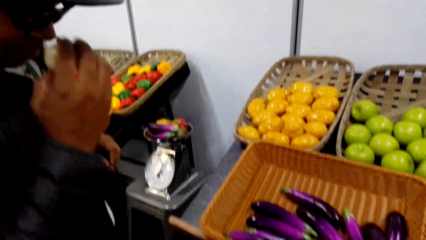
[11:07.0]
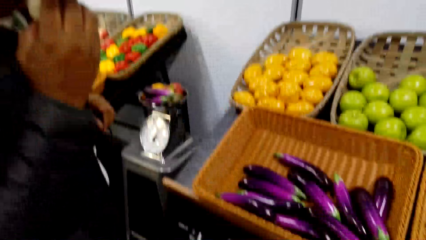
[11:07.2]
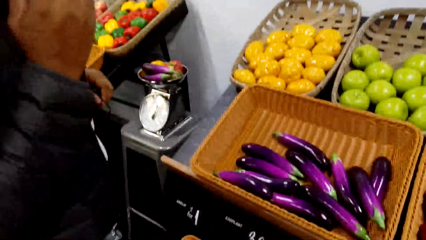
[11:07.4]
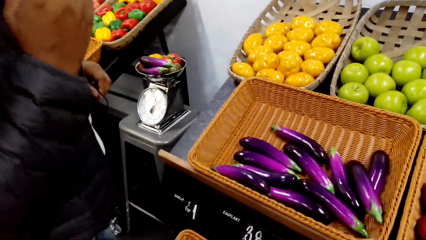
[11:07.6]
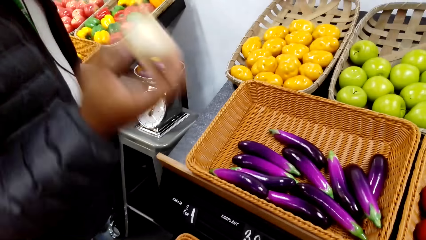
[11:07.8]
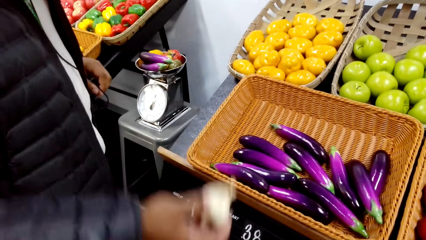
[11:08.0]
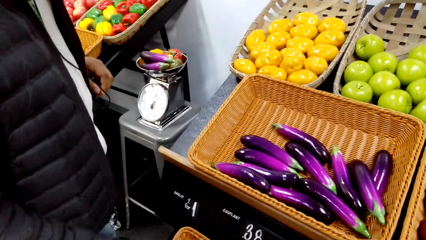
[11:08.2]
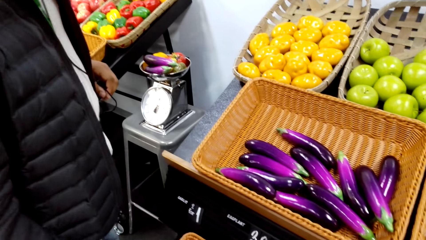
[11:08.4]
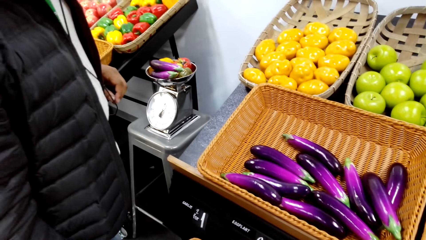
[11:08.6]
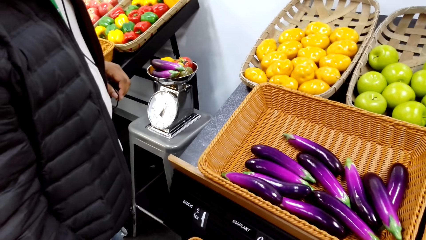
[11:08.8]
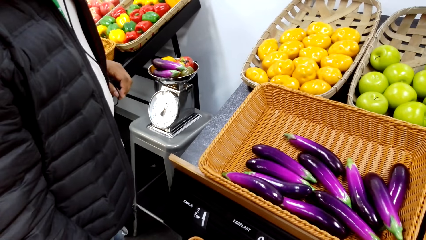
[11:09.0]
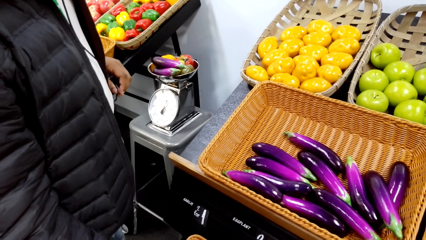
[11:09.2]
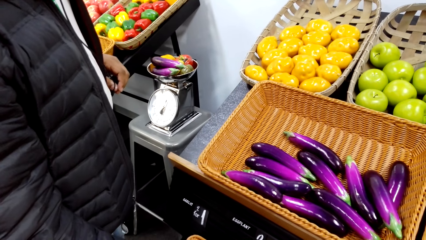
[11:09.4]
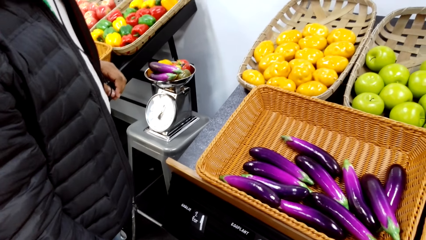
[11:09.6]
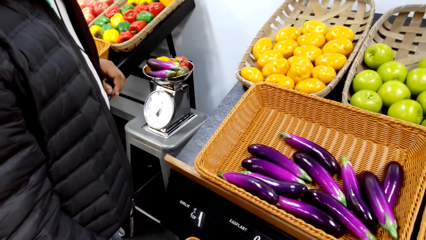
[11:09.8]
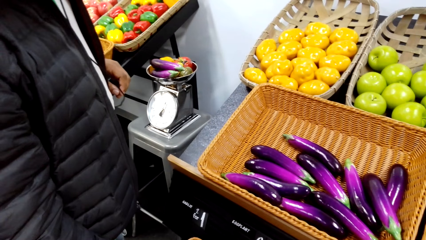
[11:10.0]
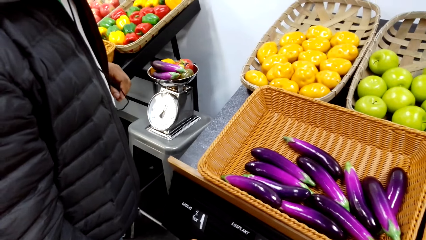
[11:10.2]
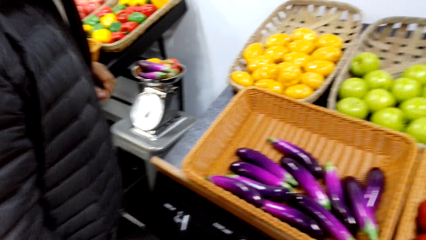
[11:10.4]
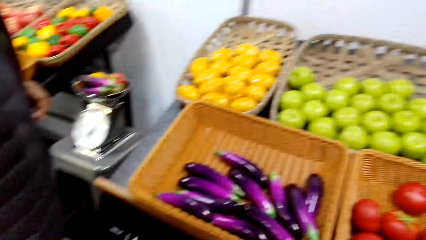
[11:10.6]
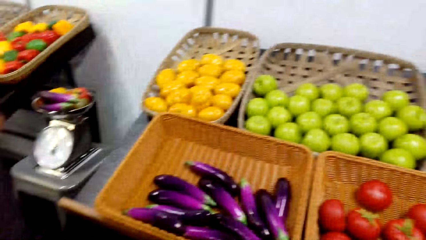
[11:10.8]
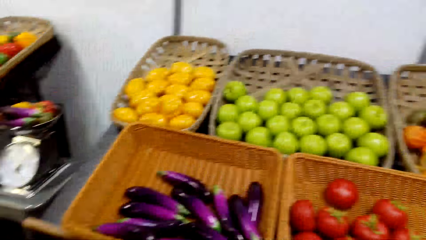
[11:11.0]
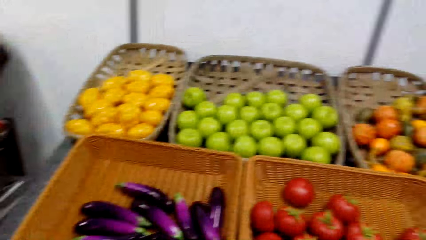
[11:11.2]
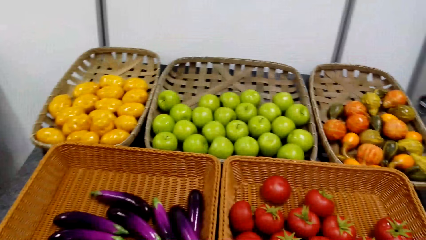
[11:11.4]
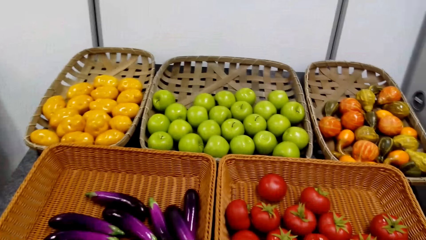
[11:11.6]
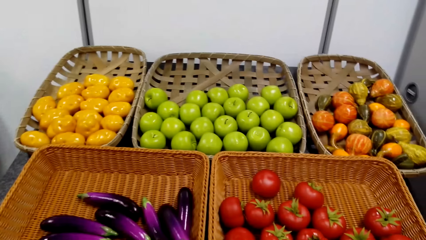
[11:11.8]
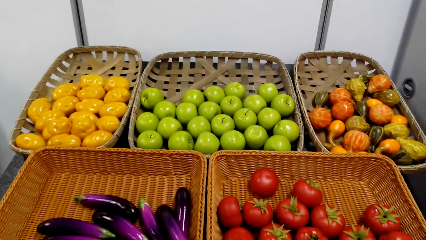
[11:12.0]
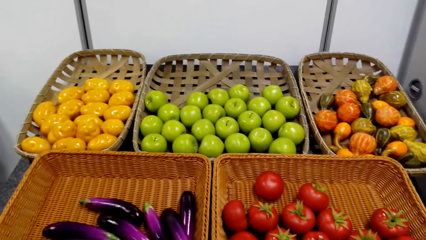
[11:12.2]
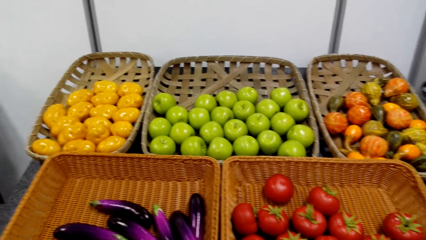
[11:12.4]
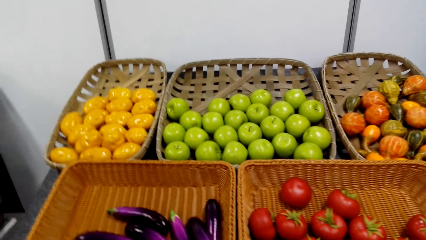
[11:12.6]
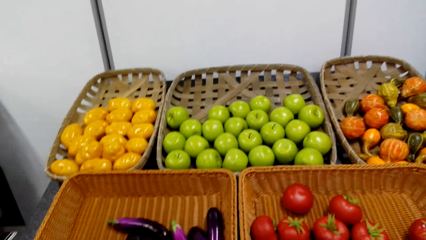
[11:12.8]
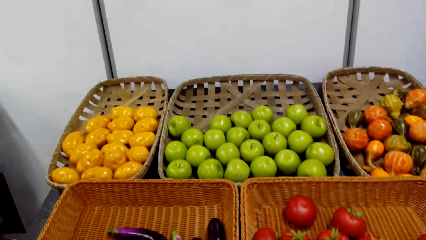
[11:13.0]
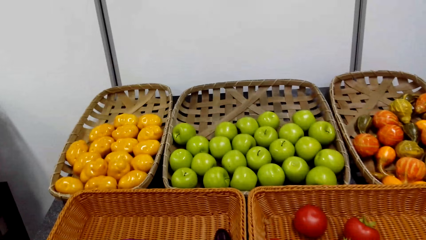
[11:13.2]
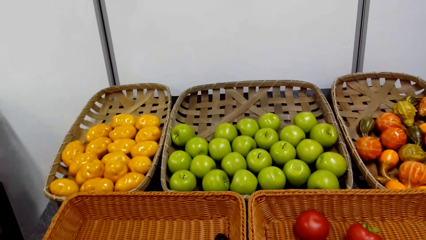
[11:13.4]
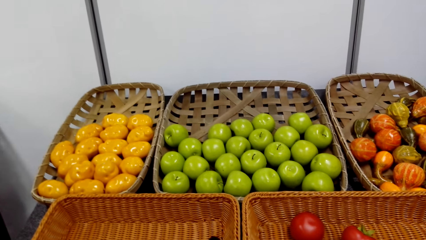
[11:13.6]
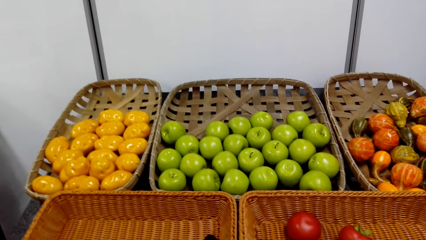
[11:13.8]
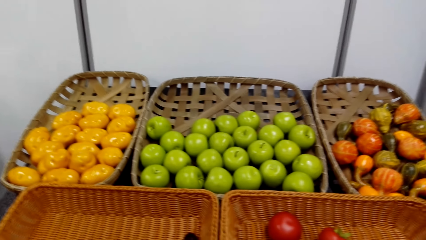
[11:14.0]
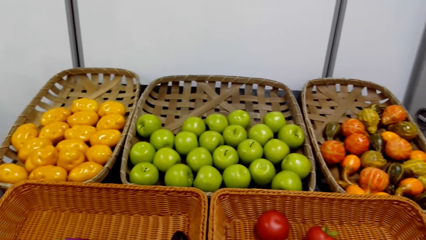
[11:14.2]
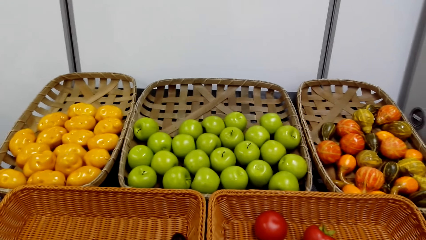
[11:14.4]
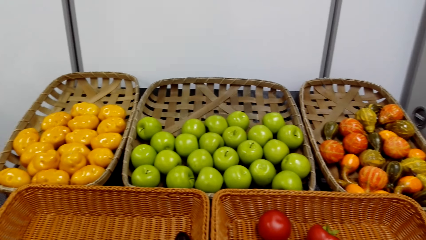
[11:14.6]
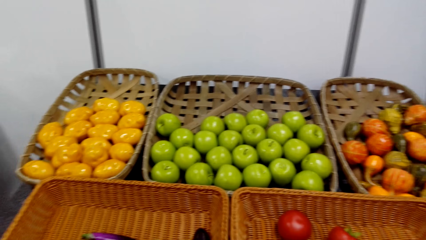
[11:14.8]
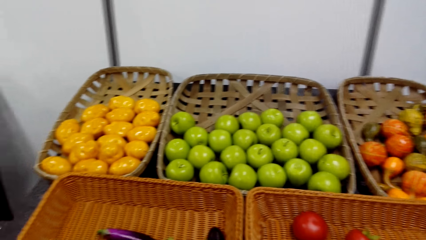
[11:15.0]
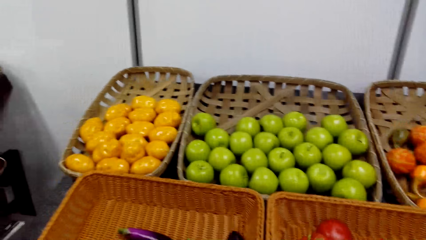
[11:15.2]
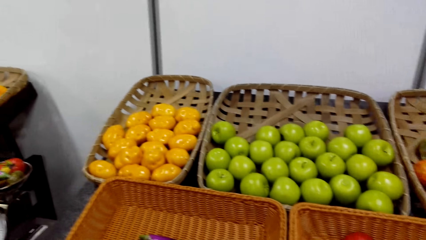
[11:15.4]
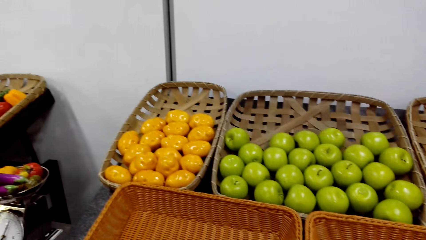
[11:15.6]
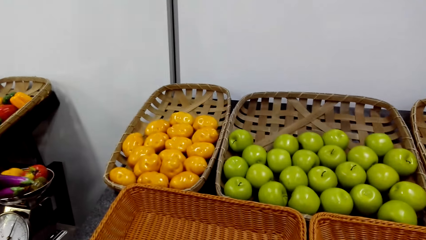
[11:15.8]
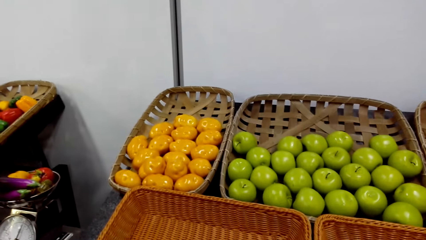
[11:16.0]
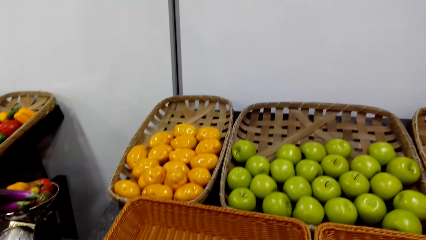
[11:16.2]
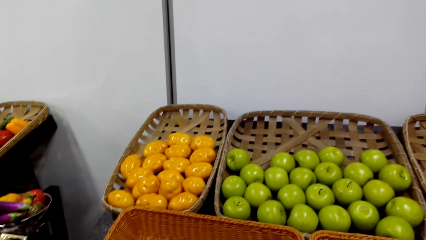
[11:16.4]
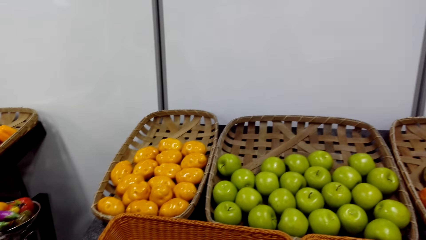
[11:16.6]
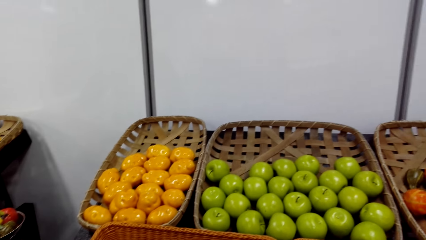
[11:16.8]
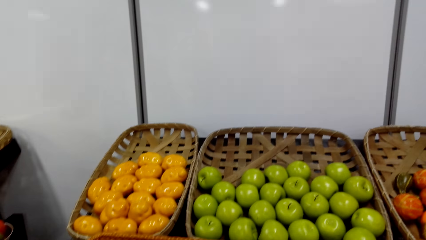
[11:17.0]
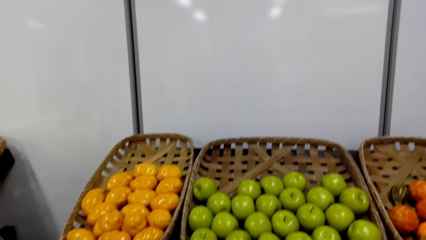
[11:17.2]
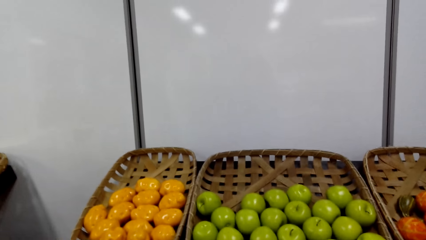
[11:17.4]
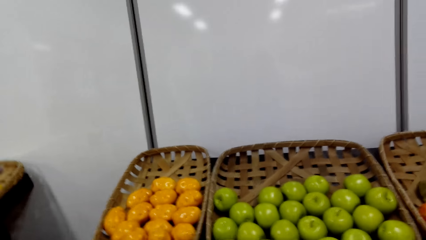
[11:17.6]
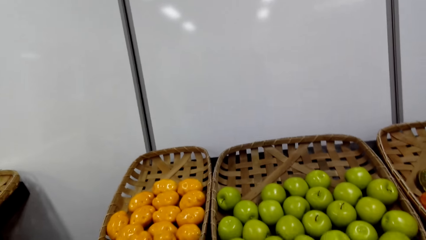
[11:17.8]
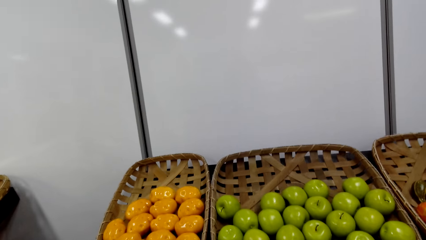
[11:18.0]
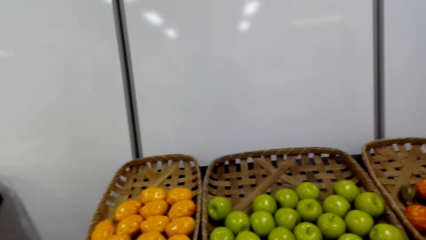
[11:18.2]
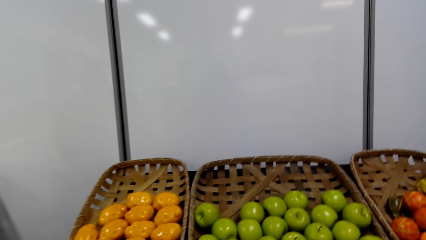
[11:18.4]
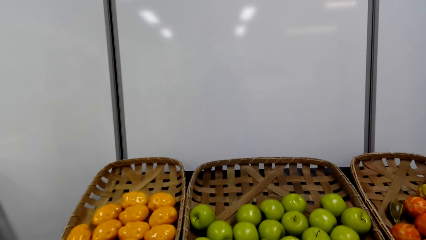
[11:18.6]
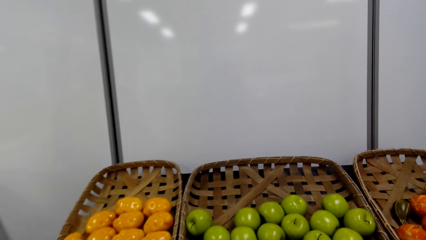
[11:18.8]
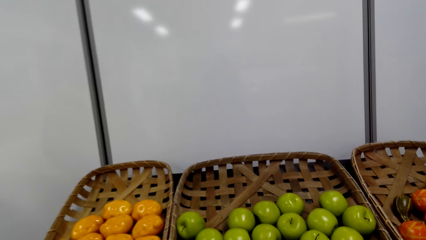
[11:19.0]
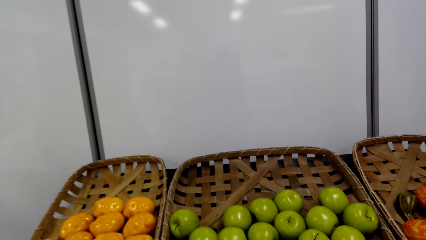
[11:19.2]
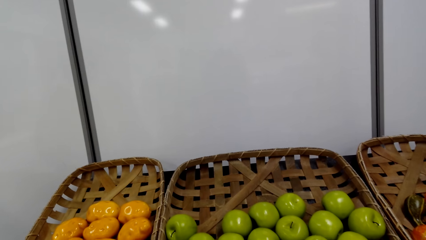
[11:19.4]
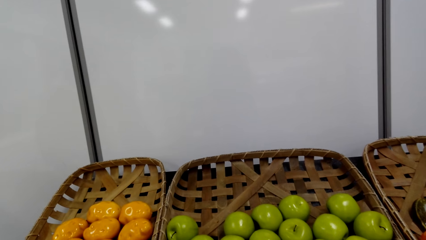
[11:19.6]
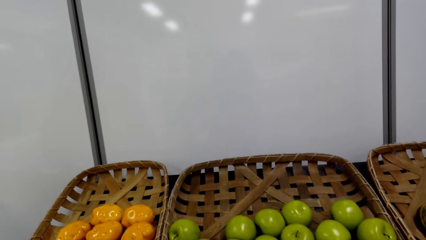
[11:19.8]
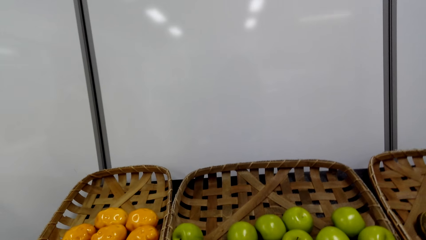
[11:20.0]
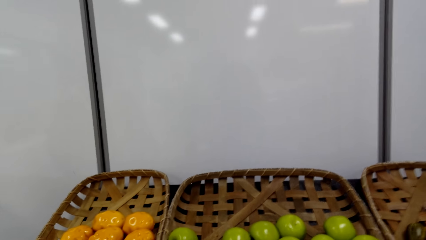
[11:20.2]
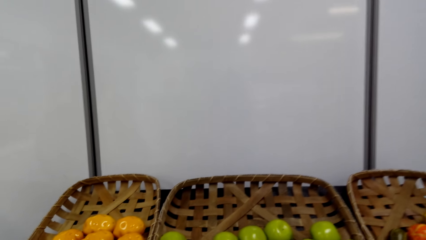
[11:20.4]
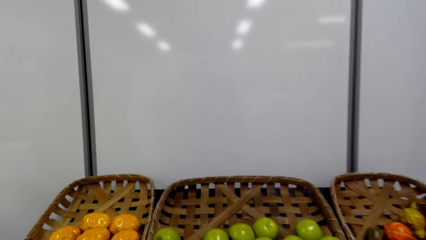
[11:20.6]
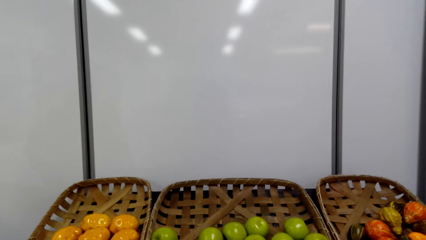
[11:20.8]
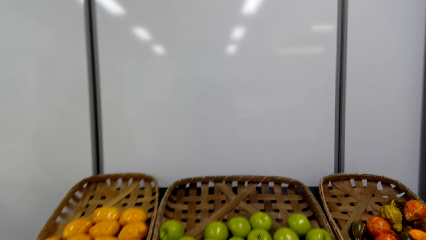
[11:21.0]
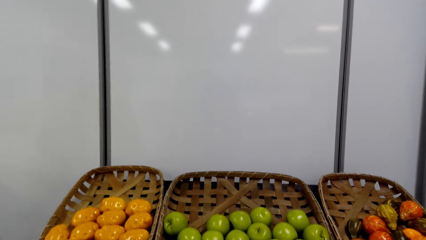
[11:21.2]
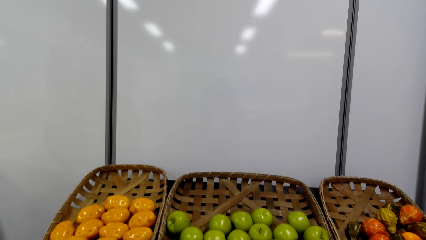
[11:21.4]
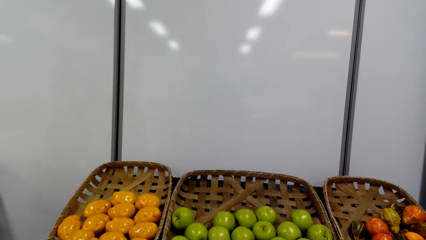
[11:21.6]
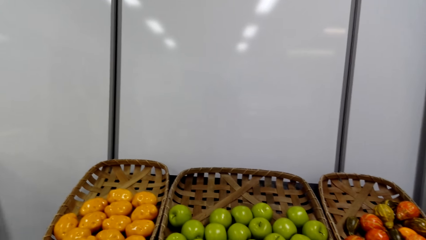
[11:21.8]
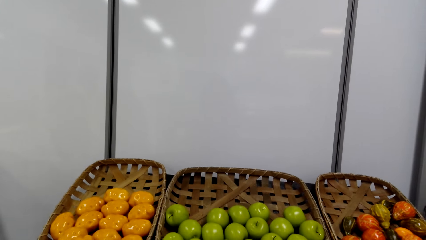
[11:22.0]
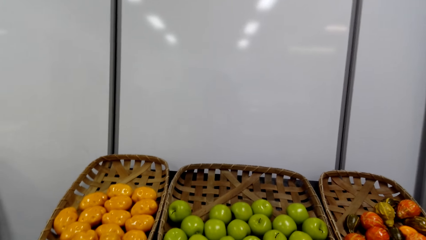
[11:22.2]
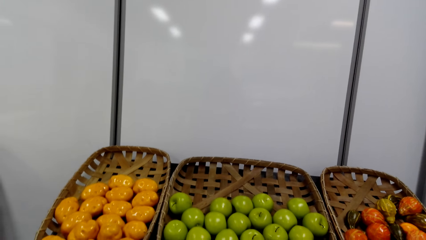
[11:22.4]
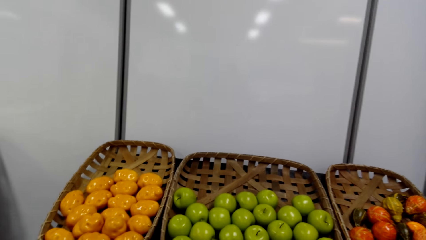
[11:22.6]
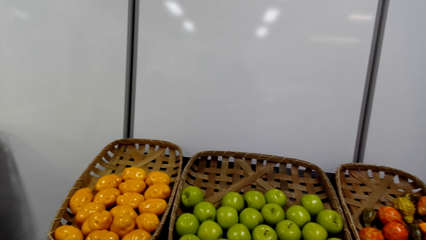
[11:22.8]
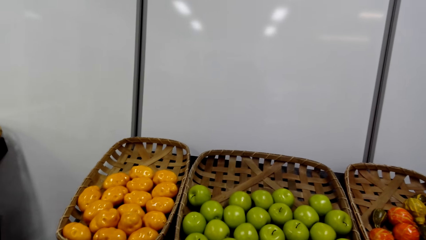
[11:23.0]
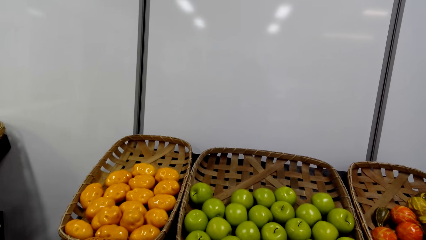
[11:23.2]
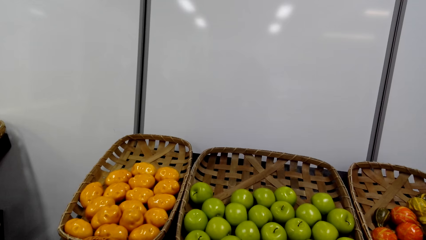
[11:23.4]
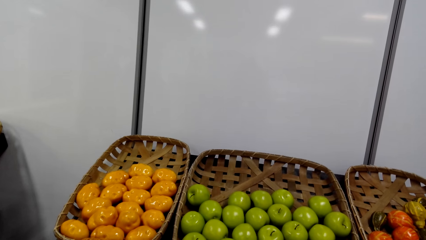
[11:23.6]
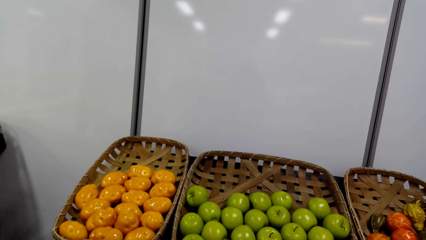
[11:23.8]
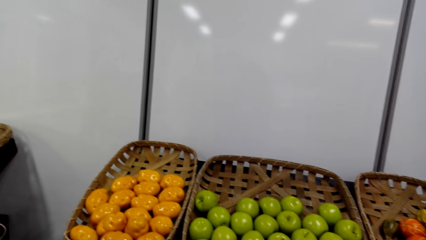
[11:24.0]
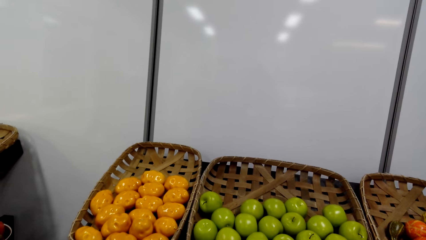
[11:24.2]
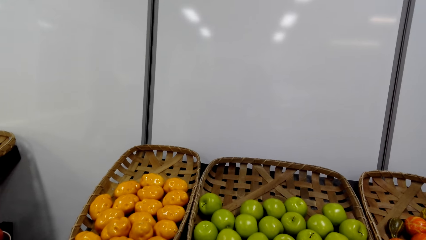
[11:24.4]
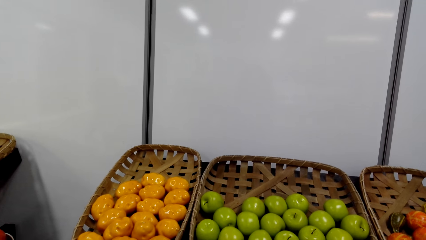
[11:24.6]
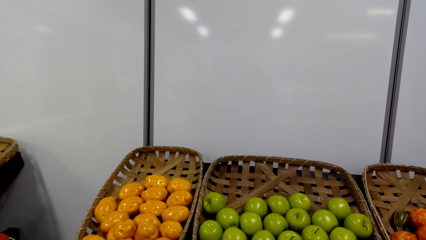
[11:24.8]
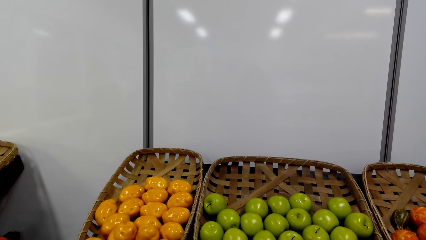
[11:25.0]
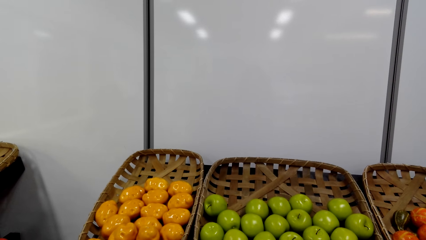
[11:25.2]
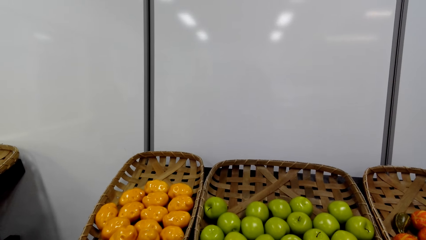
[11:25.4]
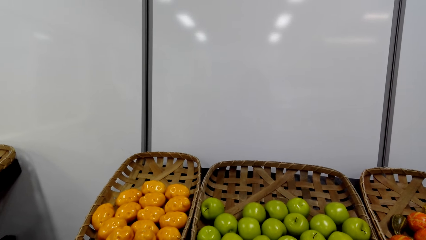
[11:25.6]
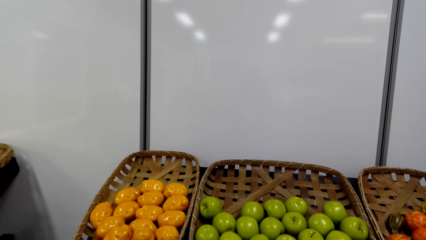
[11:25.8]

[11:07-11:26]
The person smells the garlic and puts the garlic down. The camera wearer looks around. They shop around the grocery area. They look at the green apple.
